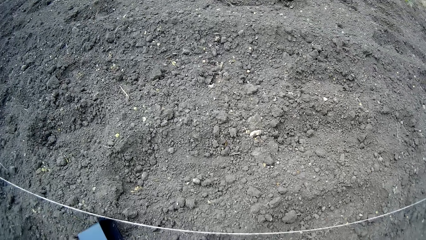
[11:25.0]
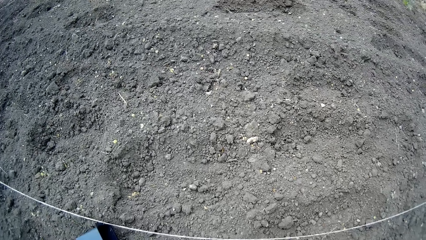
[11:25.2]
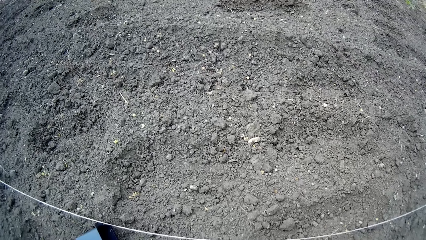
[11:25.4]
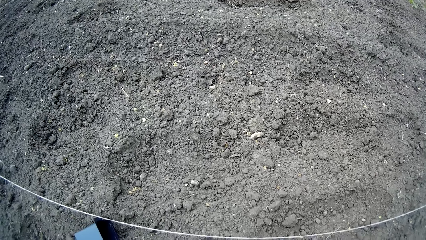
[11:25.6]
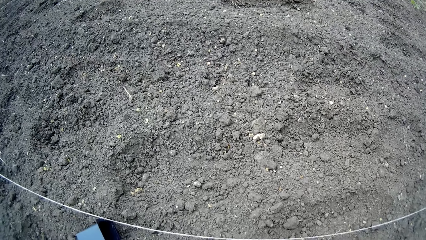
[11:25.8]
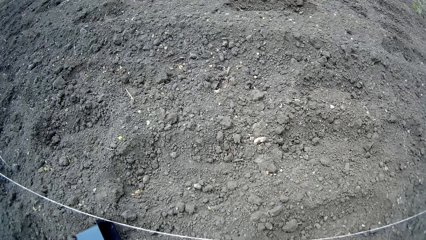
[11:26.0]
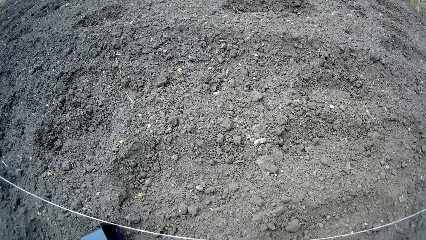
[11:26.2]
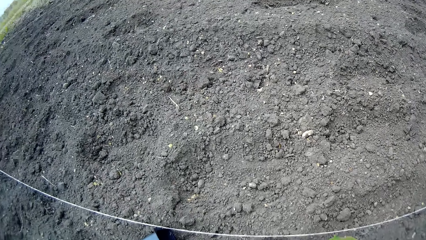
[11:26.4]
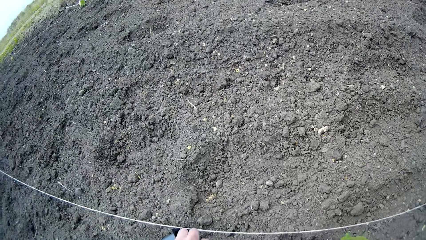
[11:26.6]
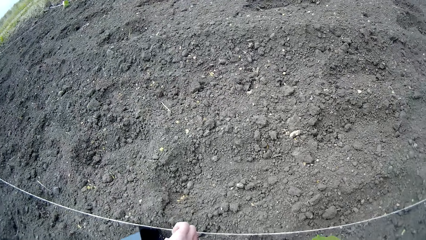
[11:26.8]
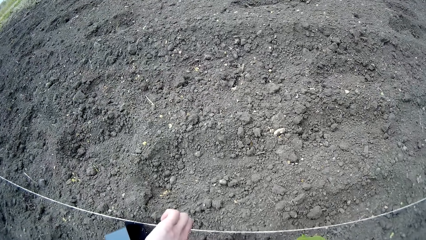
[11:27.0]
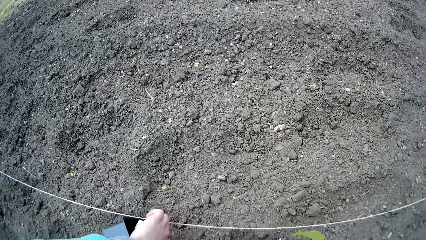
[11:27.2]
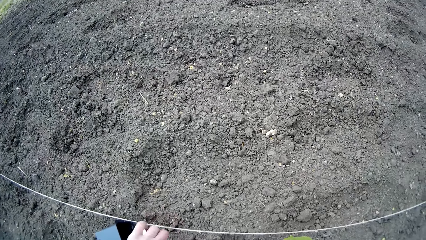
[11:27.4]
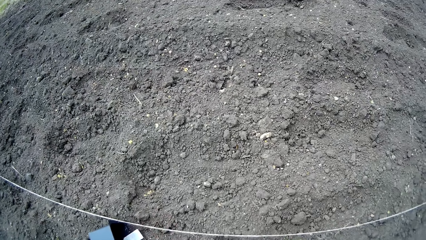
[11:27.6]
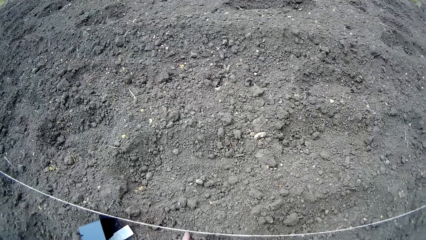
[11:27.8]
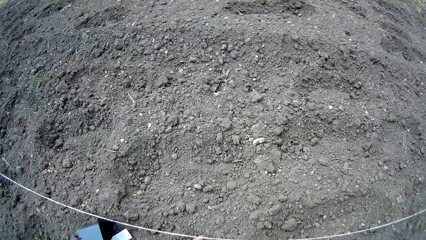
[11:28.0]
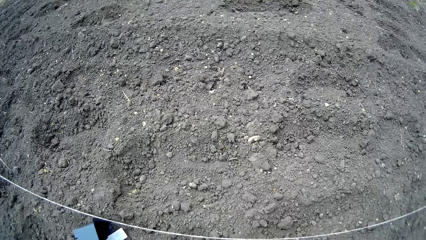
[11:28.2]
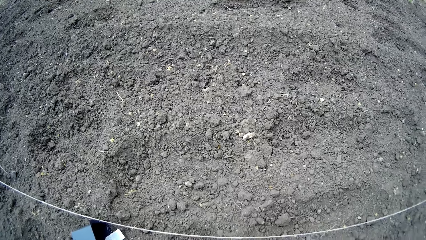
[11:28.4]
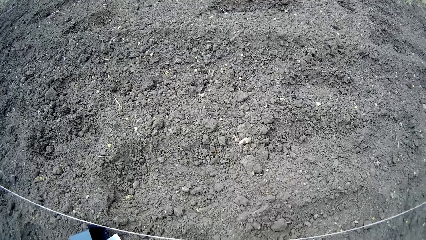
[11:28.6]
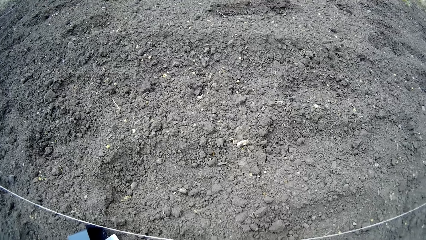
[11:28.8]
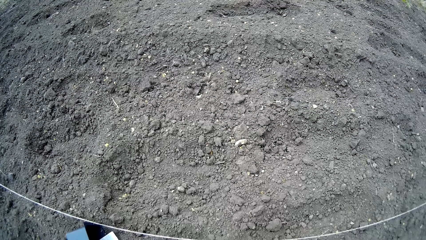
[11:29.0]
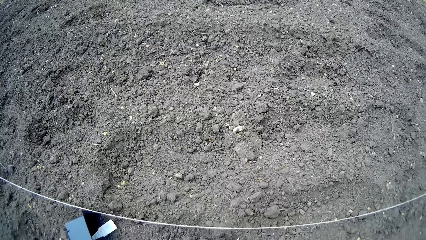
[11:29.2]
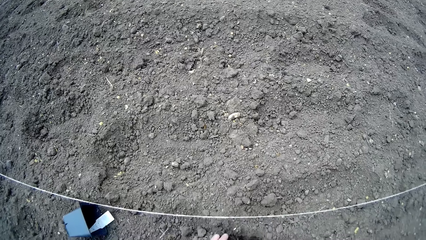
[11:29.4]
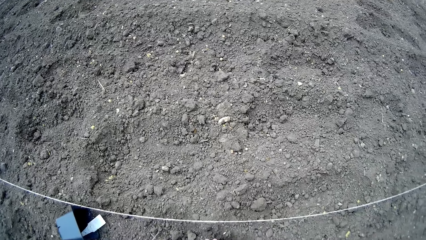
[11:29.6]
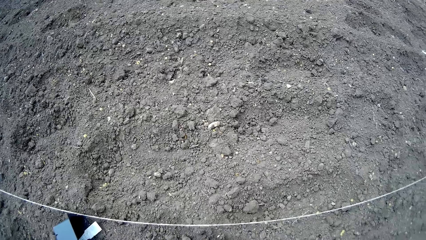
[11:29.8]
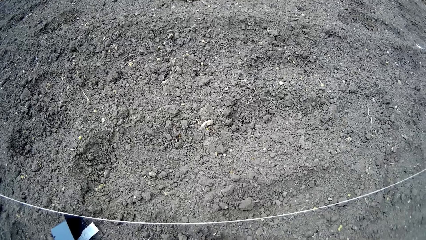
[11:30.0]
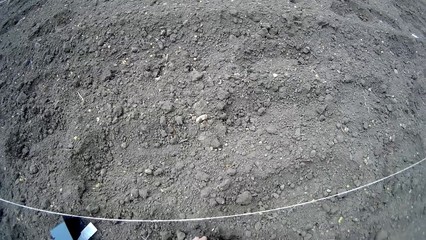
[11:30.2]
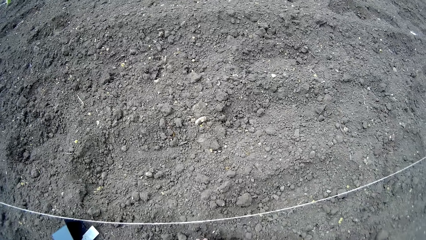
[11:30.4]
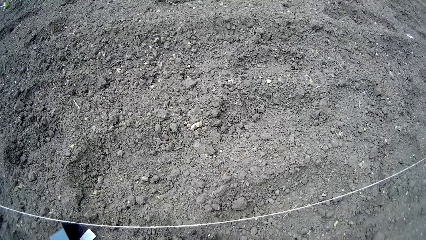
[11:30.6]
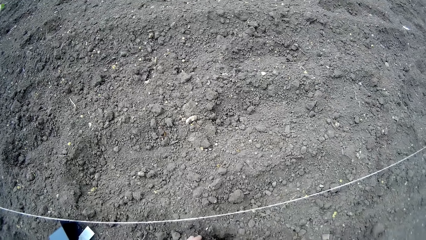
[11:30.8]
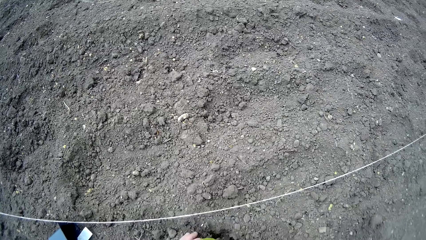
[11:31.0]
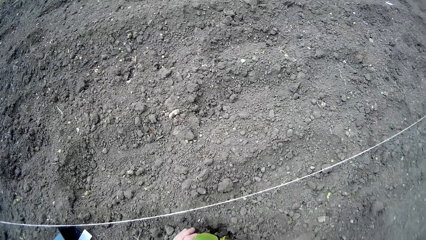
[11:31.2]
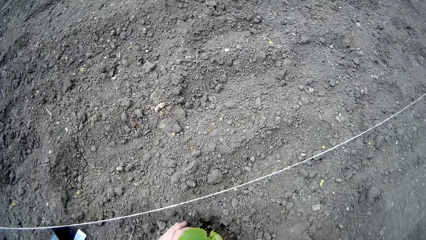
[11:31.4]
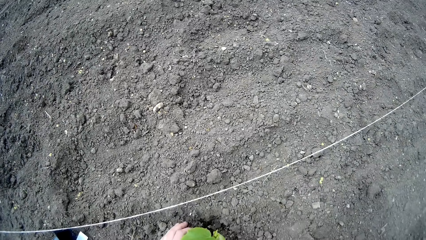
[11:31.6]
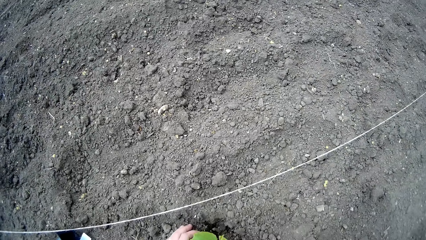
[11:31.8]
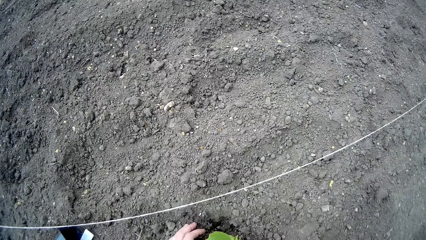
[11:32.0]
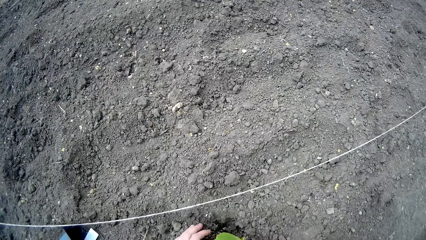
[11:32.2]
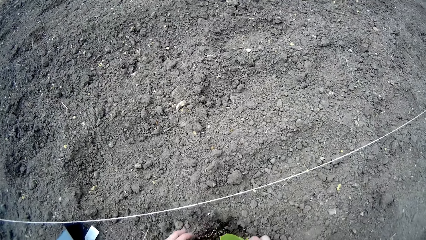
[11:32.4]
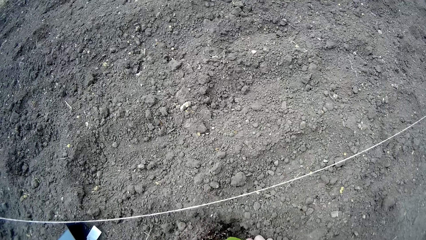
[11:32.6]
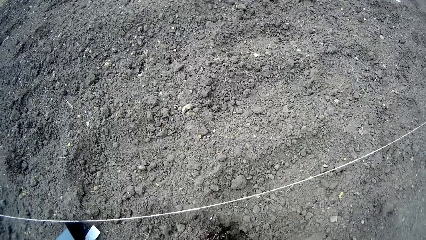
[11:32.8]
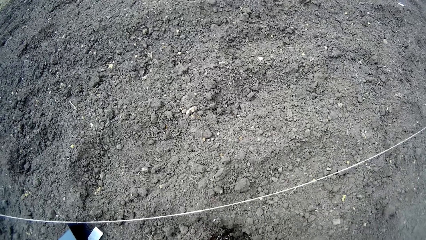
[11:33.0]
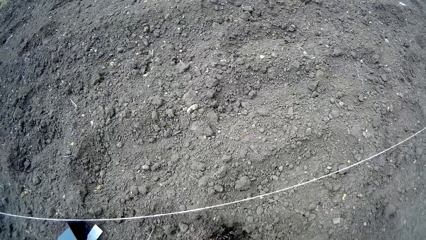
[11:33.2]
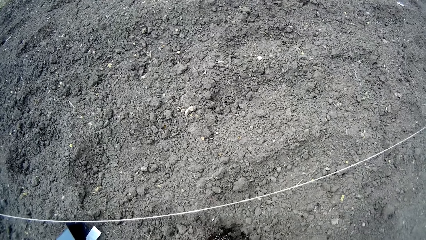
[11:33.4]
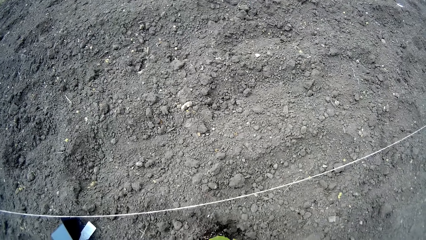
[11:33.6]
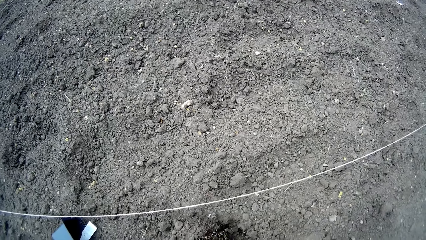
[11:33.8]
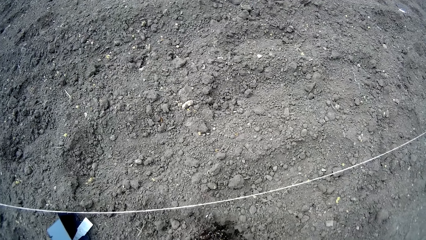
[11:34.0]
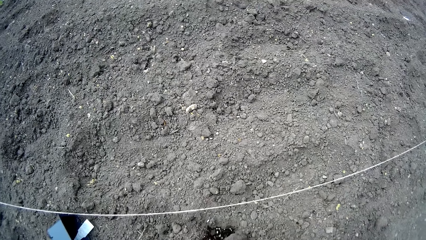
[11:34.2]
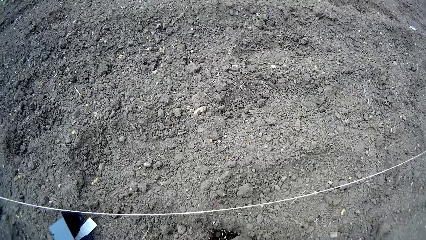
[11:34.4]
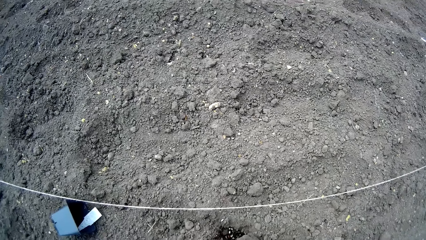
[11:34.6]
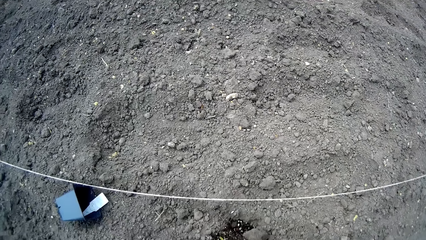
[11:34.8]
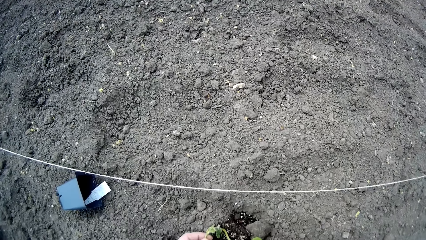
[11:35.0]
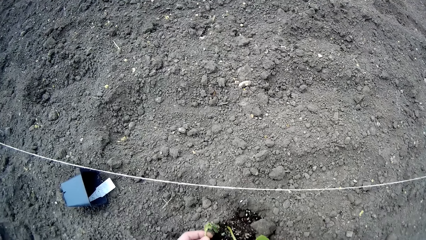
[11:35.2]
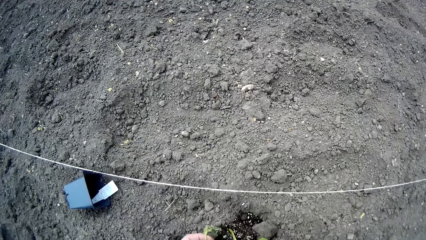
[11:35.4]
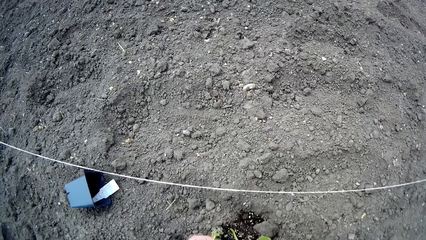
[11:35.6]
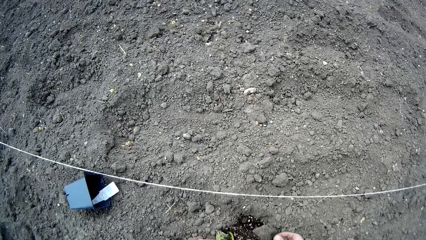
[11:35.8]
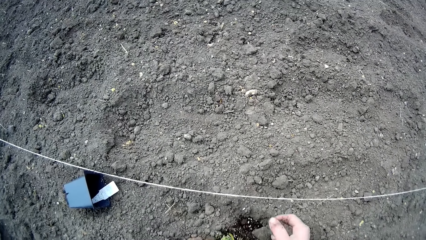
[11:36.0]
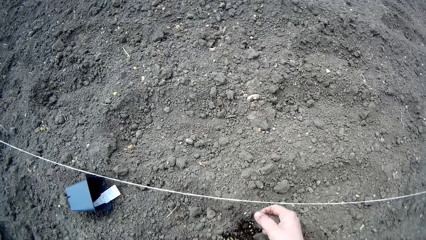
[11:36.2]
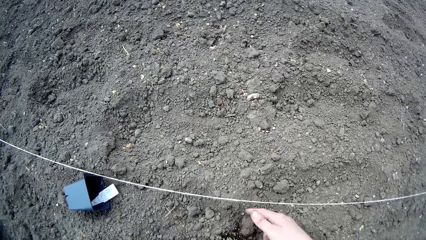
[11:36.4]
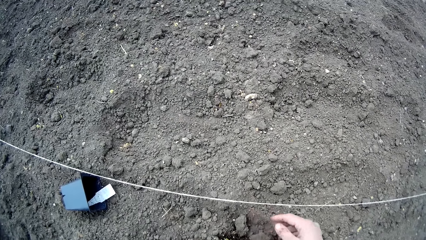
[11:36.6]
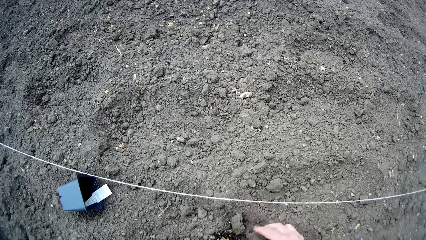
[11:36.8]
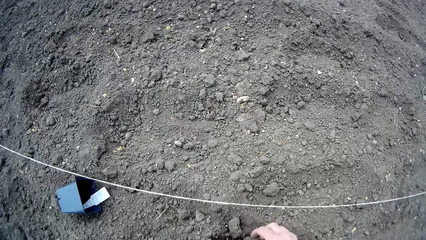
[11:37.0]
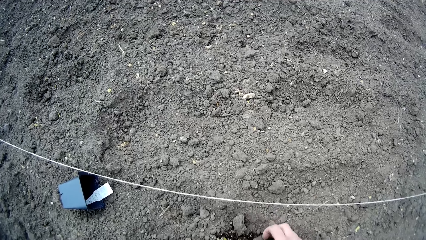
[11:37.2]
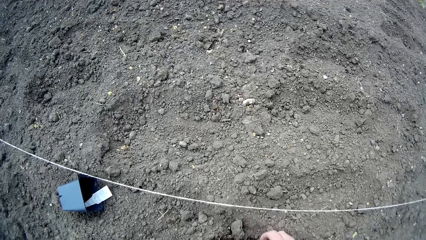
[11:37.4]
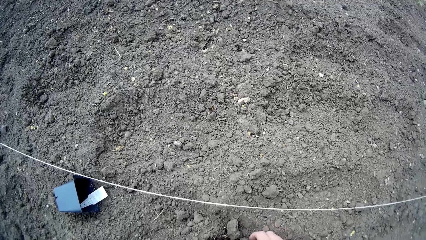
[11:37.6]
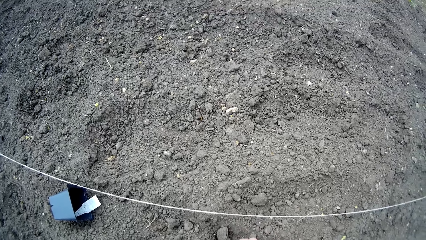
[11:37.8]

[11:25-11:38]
The camera wearer touches the rope on the floor with both hands. They cover the plant root with some sand with both hands.

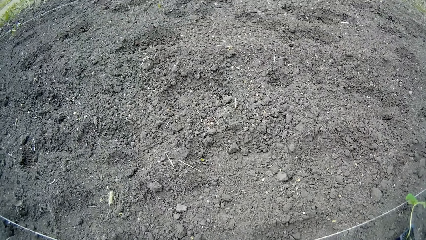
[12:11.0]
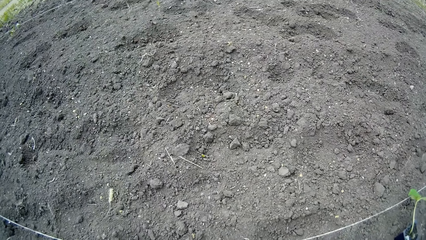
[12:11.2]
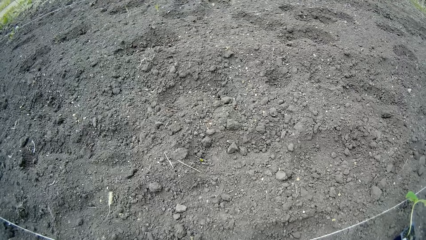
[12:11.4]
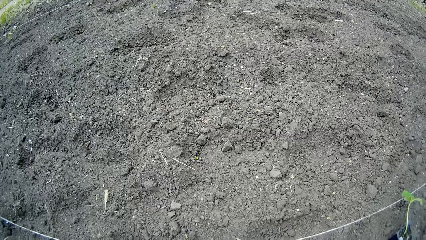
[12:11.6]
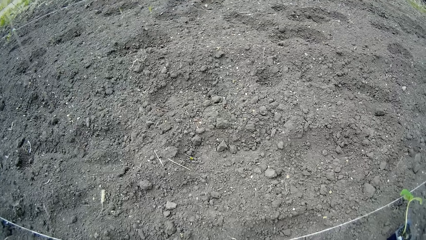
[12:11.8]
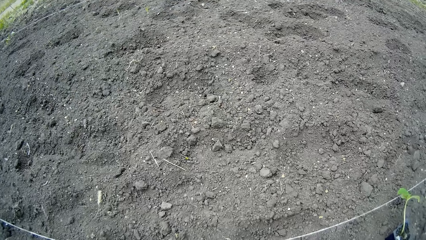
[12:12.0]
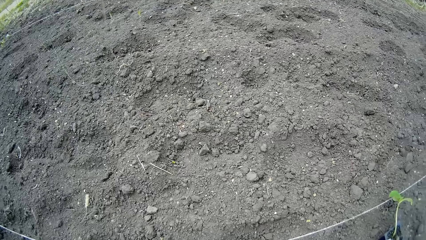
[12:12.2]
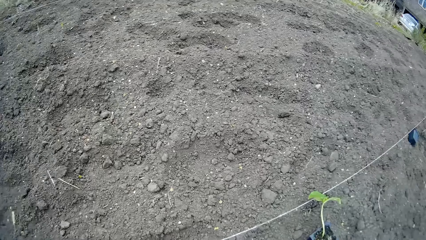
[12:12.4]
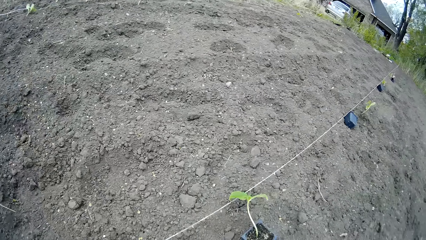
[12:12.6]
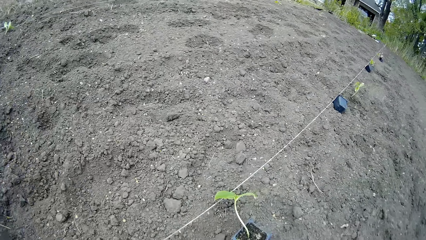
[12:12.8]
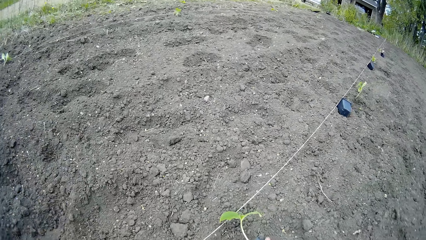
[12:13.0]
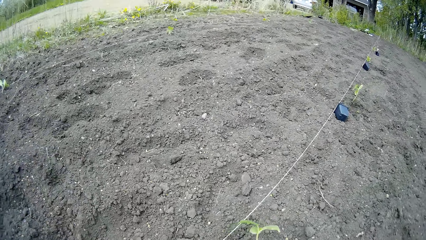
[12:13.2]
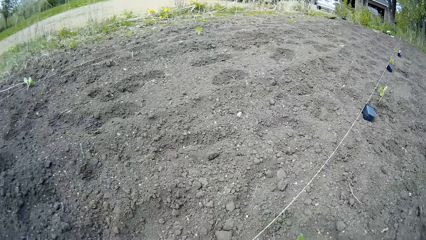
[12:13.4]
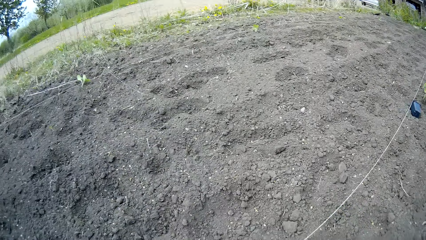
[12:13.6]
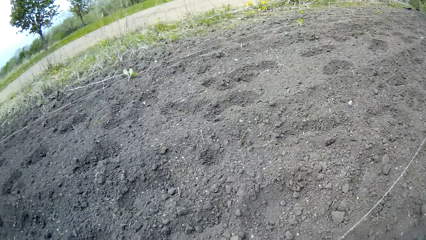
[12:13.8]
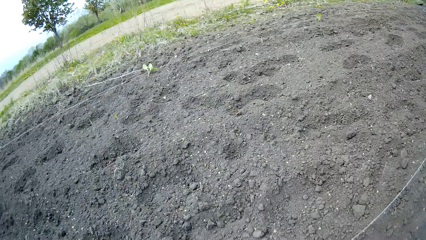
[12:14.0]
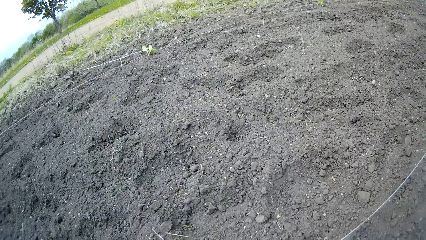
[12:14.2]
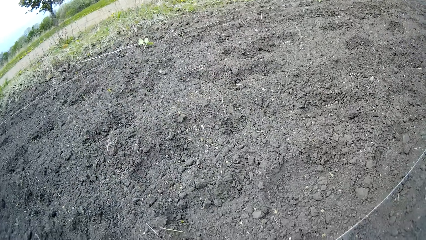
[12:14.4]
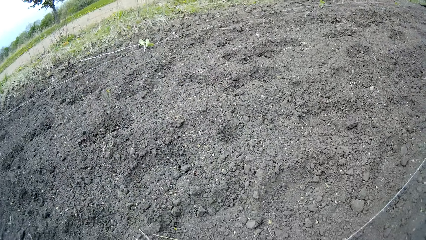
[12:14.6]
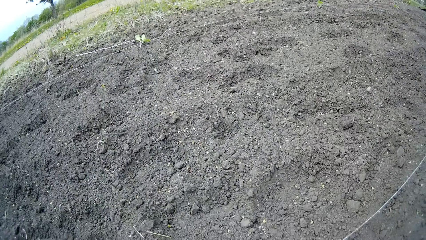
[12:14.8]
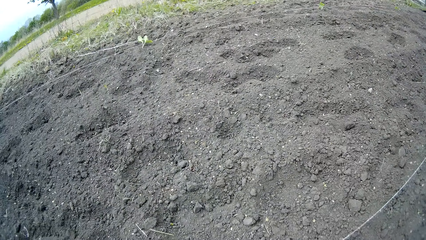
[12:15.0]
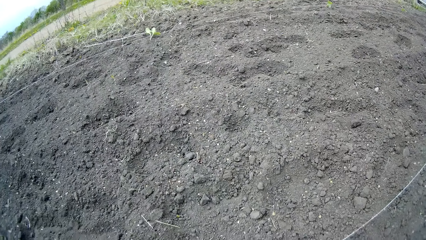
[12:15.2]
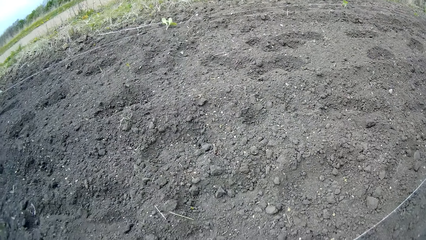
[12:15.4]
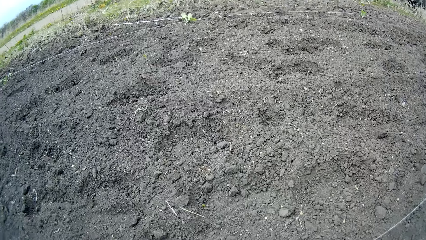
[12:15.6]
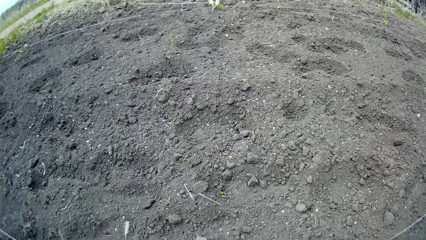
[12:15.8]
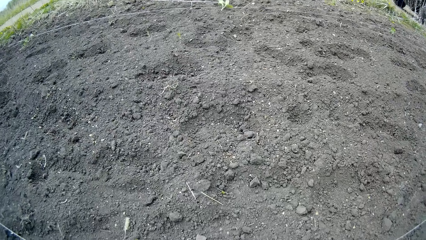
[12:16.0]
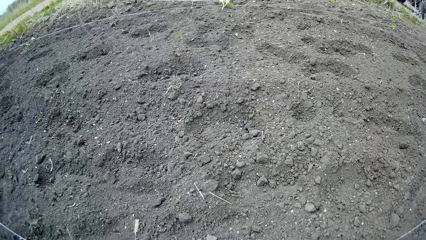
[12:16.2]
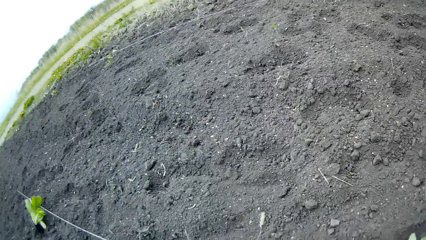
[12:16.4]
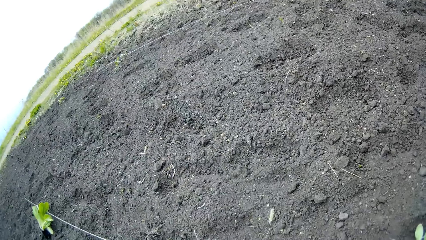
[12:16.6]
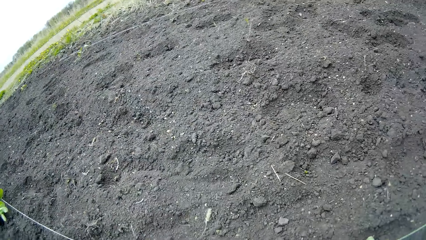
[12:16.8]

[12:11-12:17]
The camera wearer carries a plant pot from the floor with her right hand. She picks up the plant from the ground. She plants the plant in the ground.
